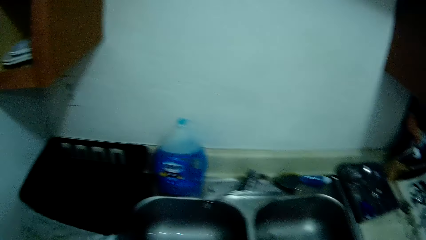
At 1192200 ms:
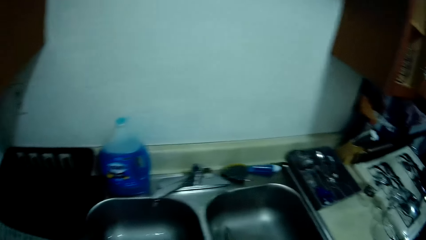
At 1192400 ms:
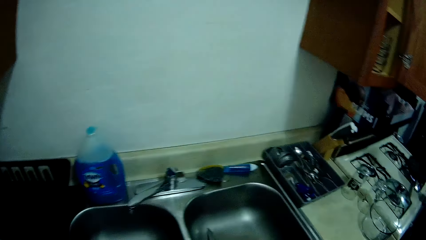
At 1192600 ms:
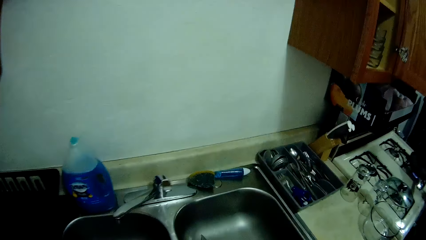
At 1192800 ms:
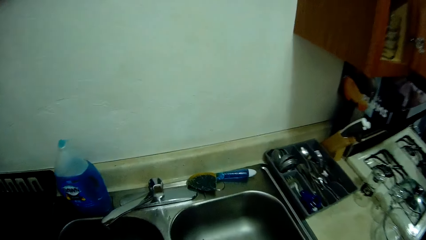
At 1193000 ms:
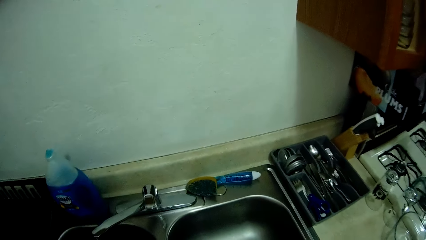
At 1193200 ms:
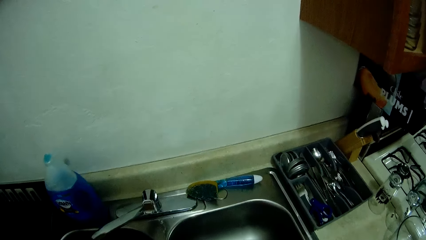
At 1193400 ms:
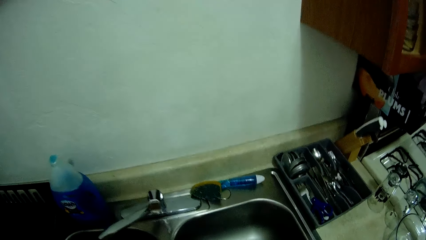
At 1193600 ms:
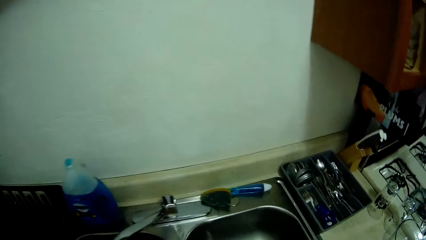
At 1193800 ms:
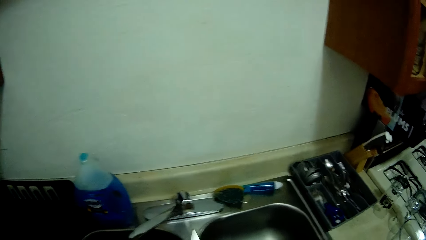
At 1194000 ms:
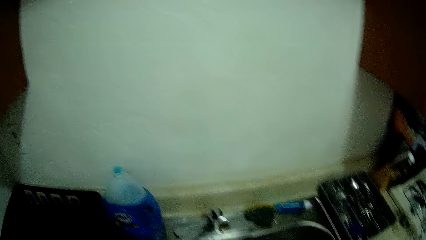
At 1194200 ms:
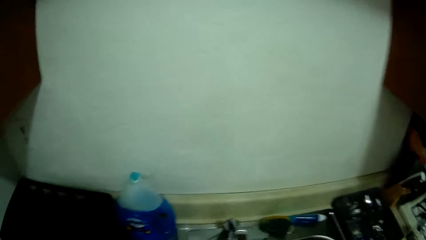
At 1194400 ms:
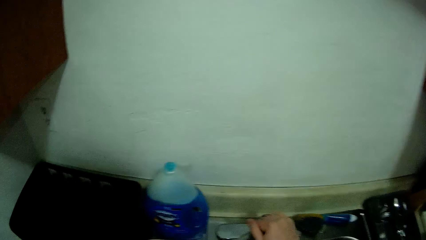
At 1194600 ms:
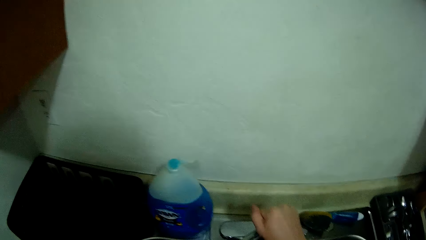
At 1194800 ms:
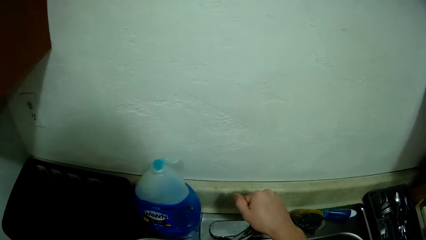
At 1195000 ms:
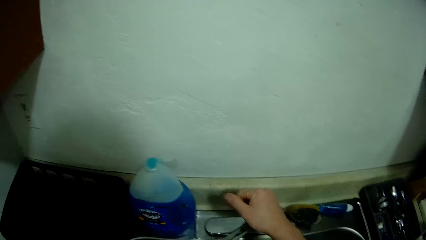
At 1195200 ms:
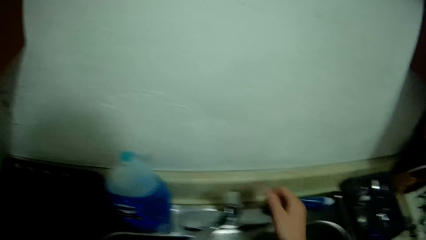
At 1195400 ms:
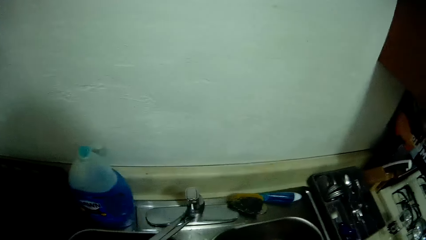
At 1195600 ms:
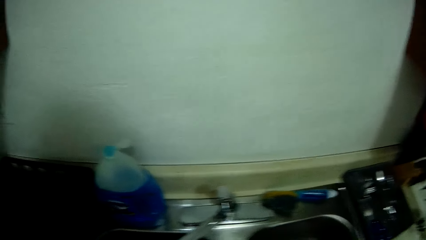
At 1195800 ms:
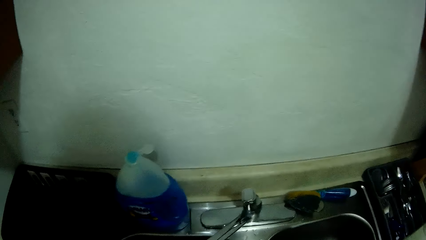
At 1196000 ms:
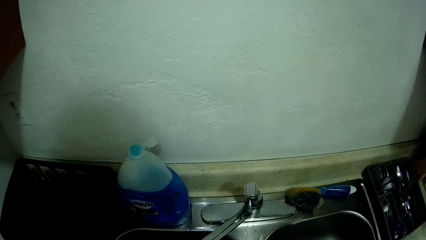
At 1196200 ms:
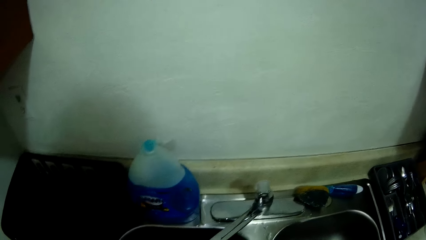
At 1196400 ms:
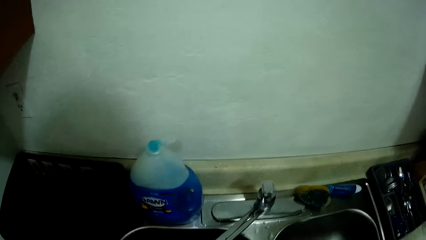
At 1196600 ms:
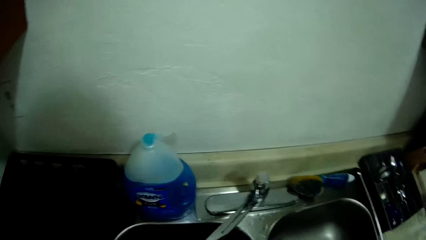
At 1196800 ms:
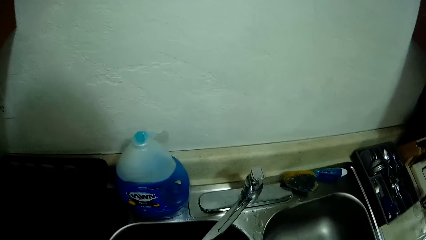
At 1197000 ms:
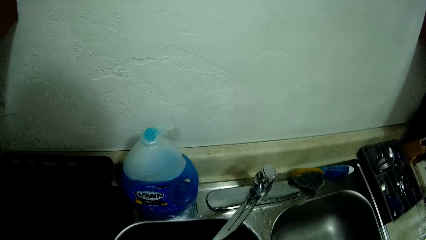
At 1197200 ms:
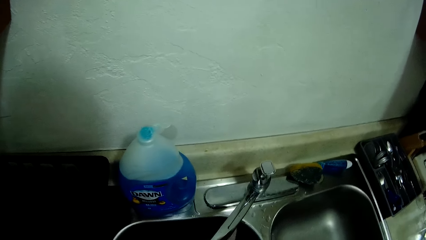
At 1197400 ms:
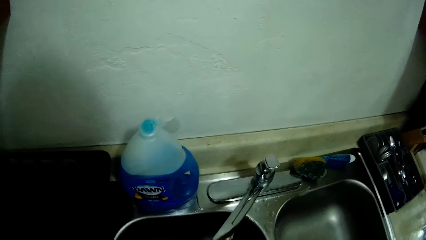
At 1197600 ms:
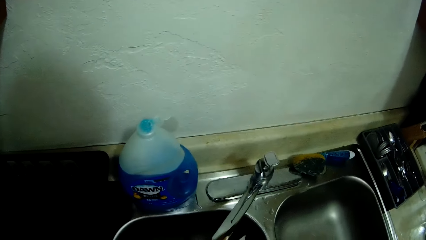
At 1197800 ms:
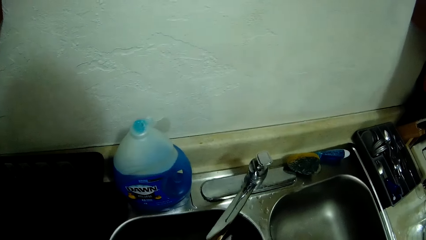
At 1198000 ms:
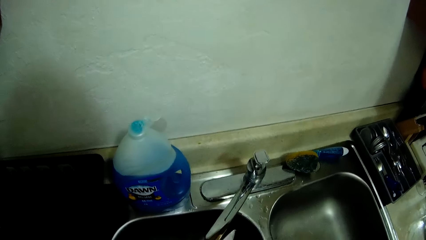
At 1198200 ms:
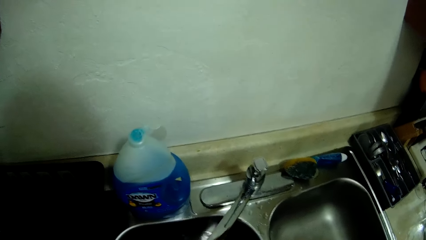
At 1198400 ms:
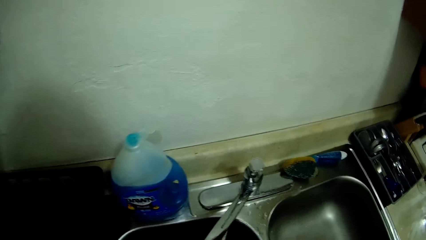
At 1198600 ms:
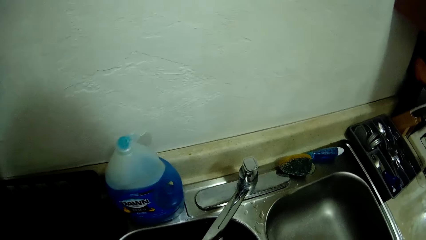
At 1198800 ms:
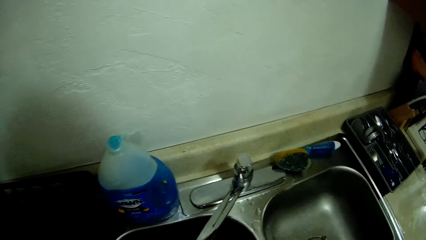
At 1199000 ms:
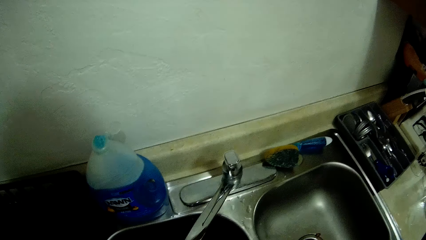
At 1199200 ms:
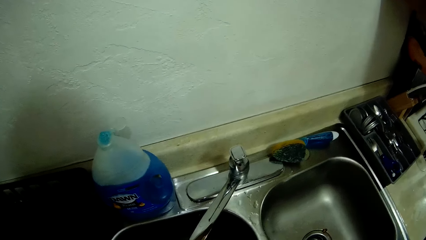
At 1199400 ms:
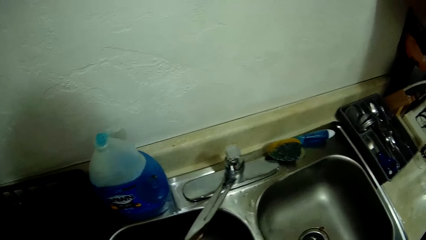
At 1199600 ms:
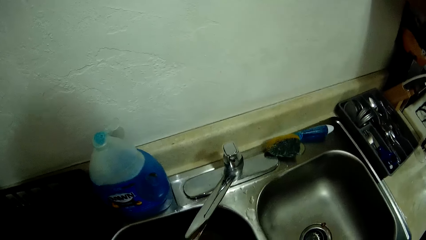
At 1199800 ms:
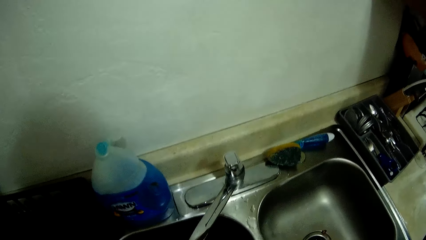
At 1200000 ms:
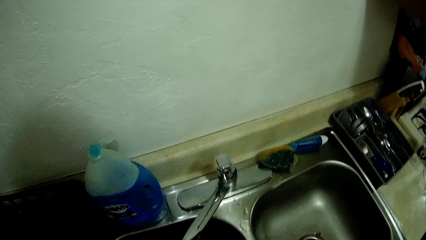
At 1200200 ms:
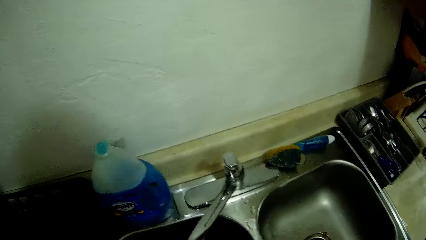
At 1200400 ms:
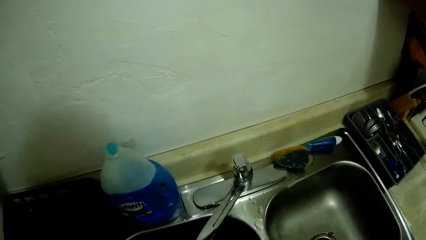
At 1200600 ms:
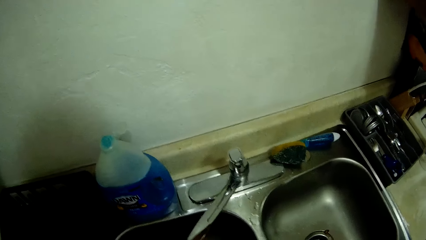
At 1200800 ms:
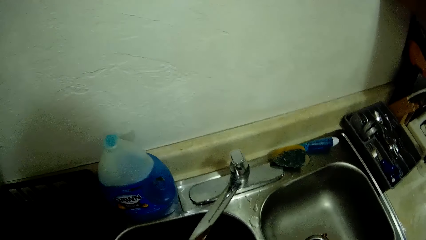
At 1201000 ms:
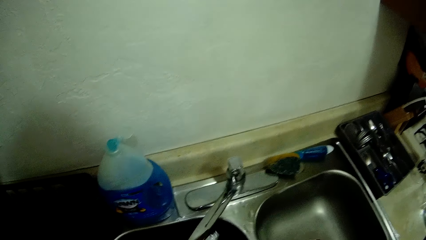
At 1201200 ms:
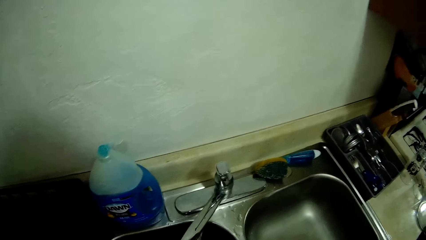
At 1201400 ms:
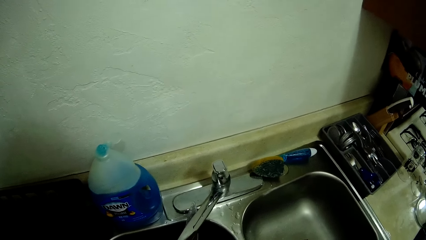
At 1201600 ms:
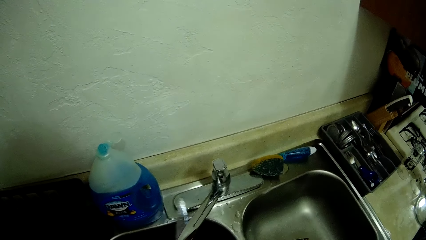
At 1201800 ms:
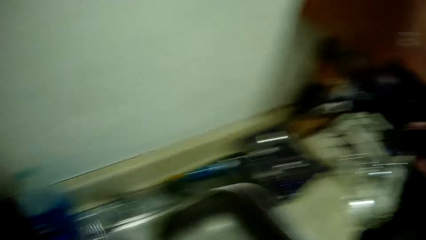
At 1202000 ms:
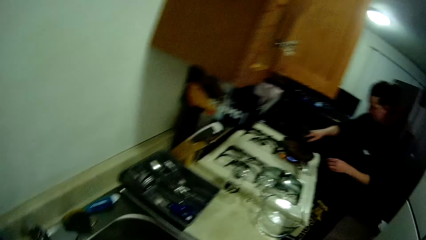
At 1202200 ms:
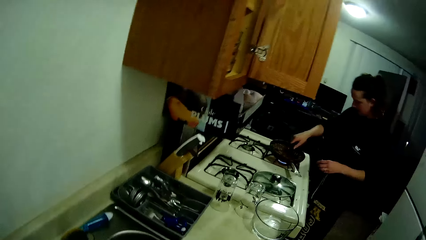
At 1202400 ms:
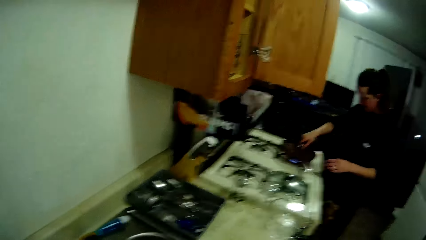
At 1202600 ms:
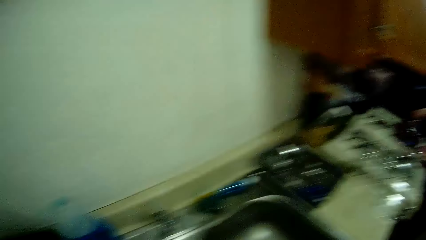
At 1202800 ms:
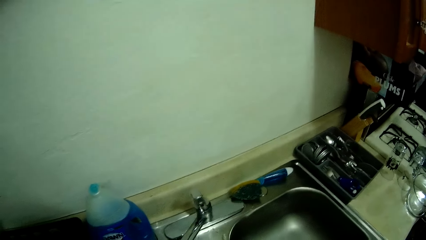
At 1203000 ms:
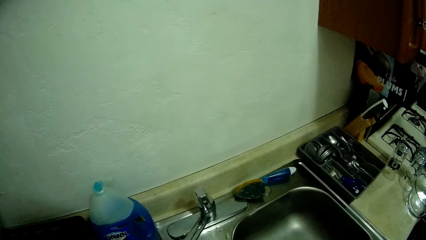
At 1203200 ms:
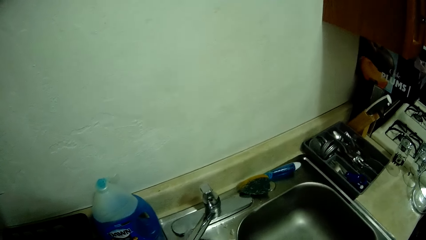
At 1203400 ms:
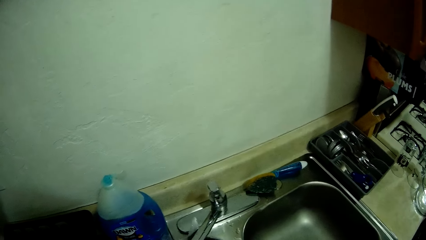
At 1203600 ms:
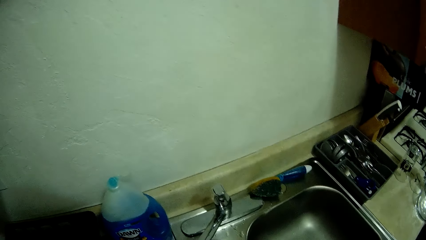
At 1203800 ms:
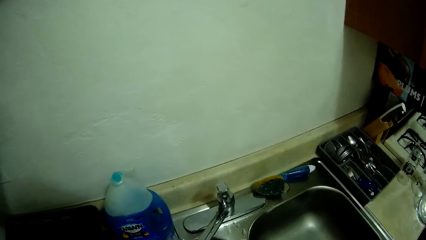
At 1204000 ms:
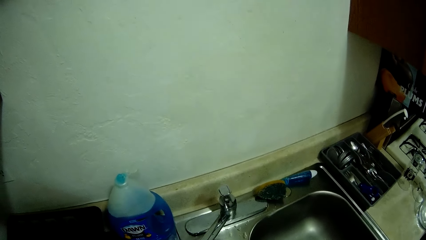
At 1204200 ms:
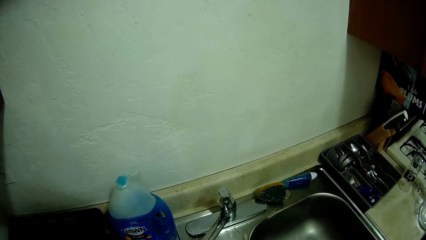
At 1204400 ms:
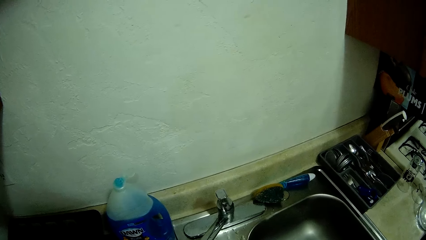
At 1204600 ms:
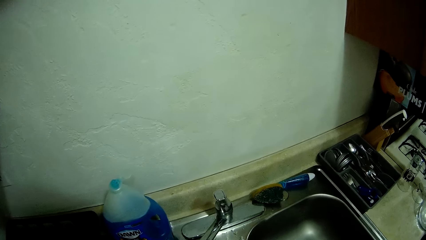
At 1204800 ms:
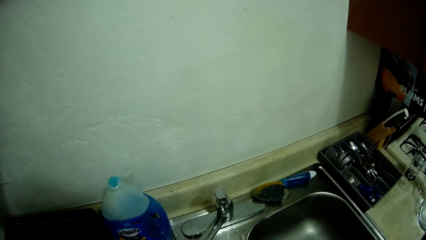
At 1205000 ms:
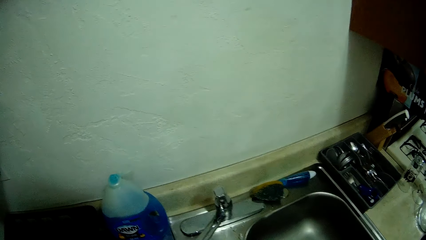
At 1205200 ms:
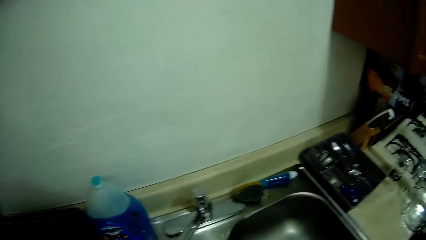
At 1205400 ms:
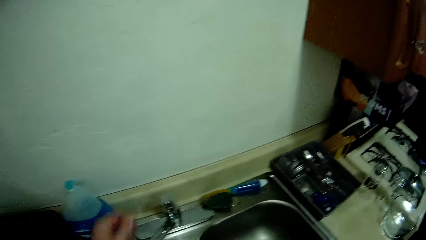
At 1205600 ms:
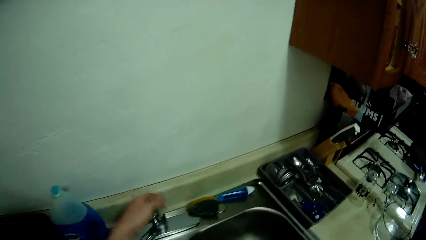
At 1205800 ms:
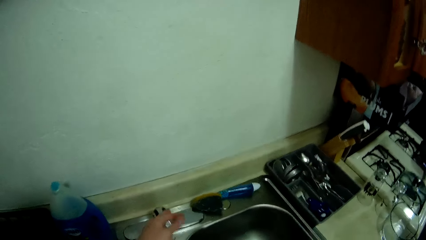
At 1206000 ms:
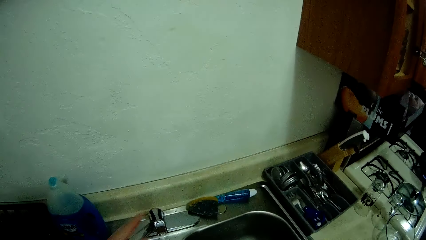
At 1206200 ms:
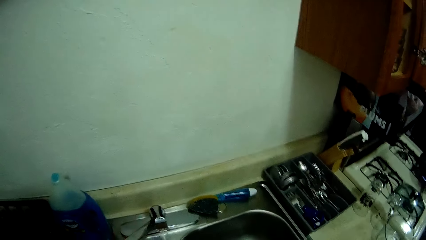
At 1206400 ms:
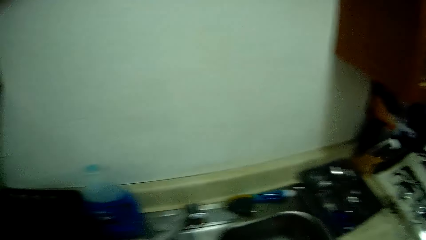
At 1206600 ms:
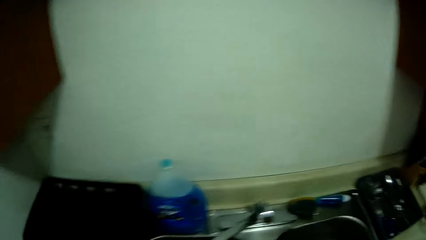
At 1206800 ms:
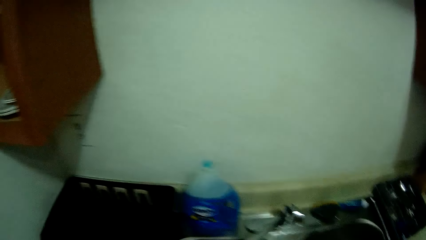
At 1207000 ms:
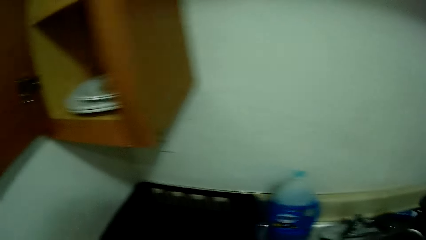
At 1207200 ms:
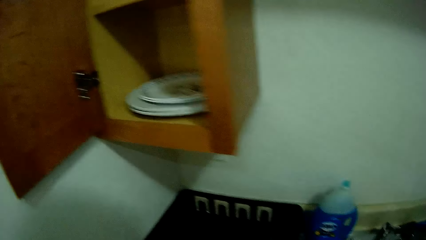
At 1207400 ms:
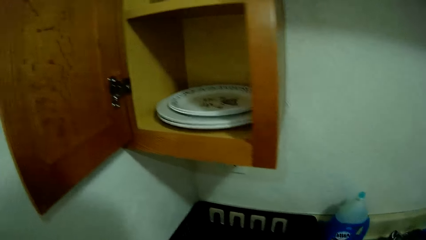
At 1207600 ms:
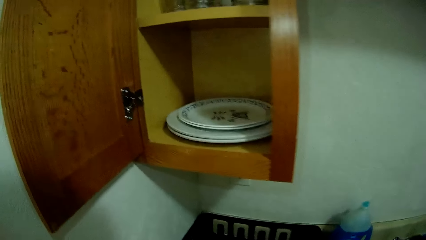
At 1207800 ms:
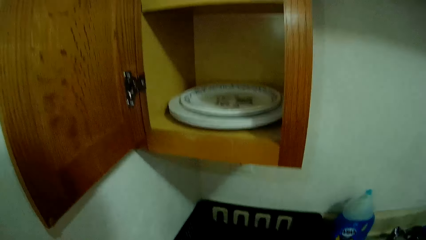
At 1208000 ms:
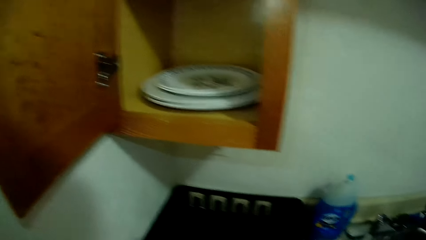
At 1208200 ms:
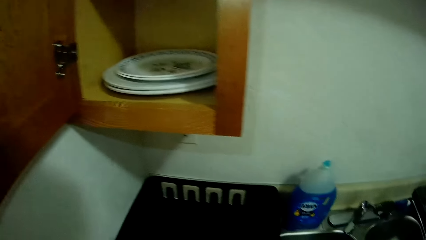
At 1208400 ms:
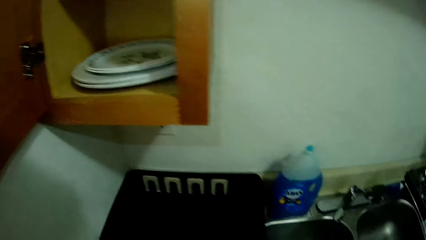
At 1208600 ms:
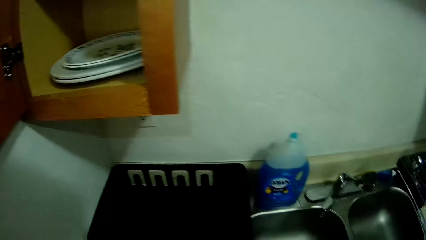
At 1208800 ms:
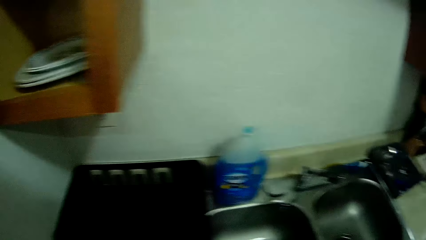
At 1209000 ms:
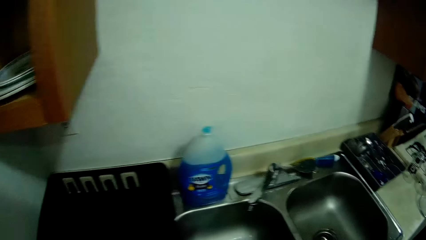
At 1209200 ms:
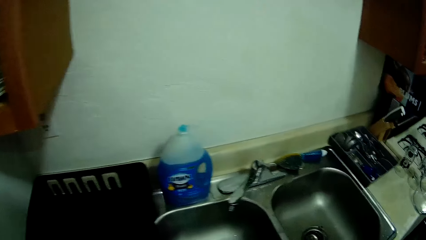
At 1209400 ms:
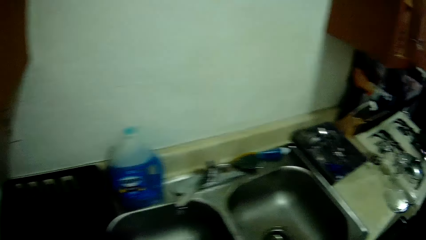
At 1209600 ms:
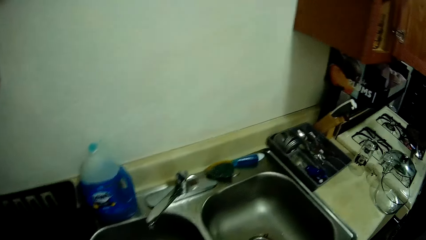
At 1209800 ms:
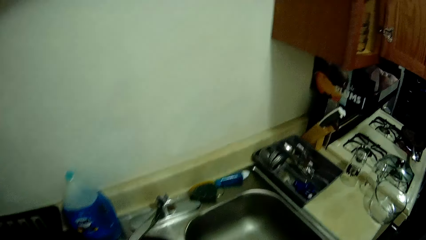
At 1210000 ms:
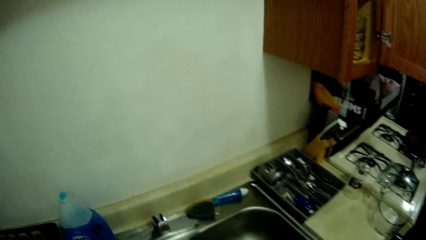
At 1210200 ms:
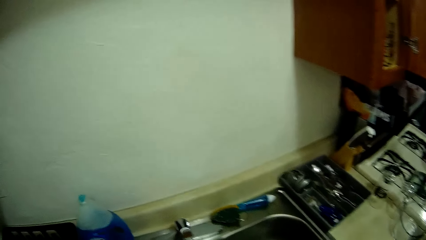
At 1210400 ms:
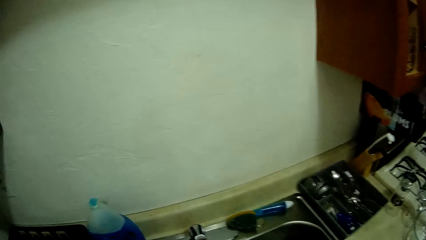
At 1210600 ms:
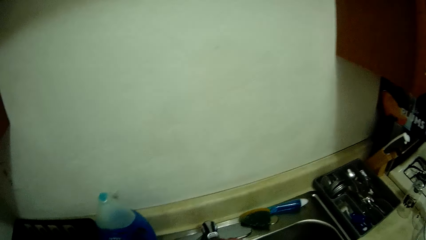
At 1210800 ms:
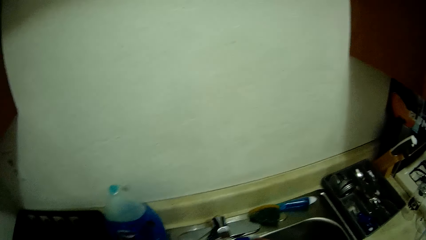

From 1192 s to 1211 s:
The camera wearer stares at the sink basin. He opens the tap with his right hand. He washes the cutlery with his hand and water. He washes both hands with water from the tap in the kitchen sink. He turns off the tap with his left hand. He moves towards the cabinets. He stares at the countertop.
